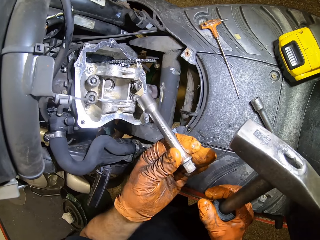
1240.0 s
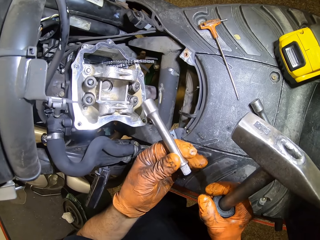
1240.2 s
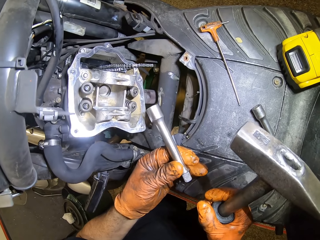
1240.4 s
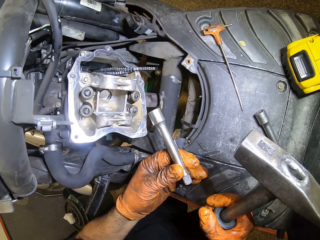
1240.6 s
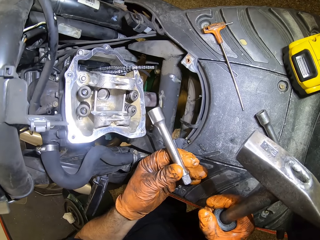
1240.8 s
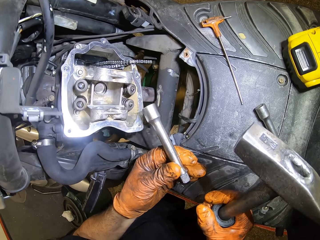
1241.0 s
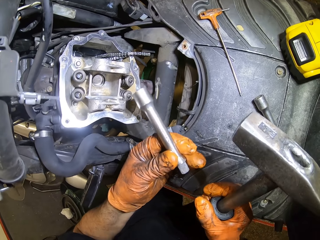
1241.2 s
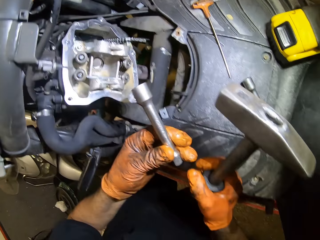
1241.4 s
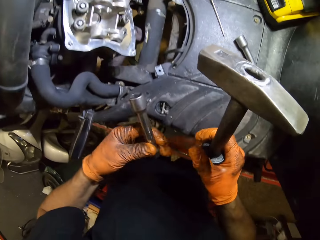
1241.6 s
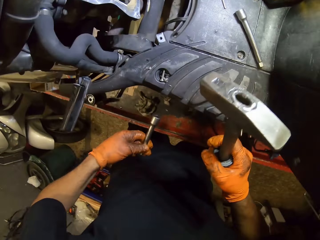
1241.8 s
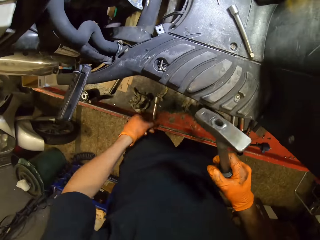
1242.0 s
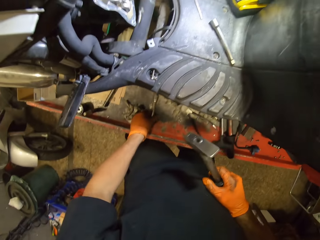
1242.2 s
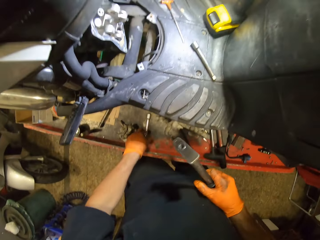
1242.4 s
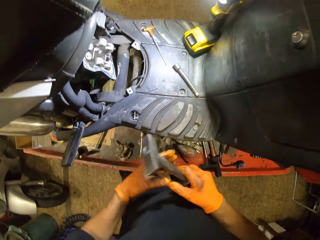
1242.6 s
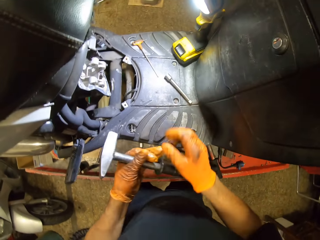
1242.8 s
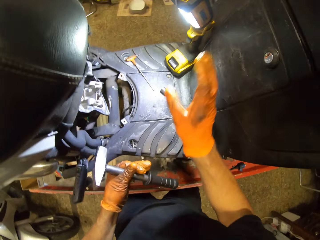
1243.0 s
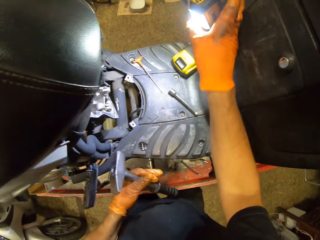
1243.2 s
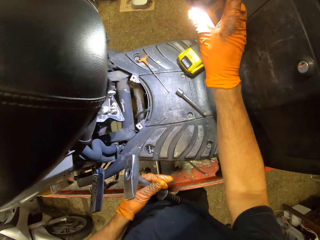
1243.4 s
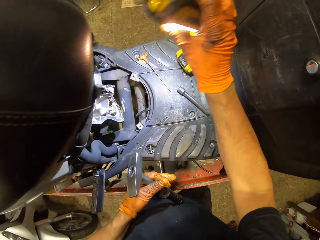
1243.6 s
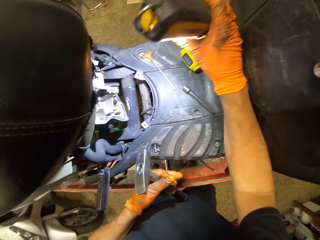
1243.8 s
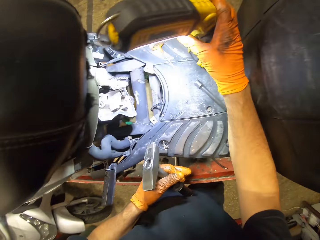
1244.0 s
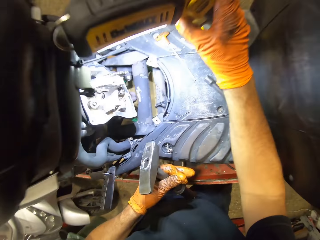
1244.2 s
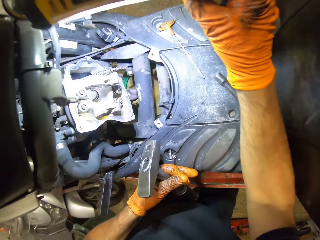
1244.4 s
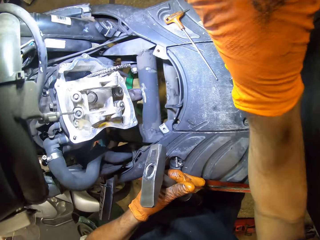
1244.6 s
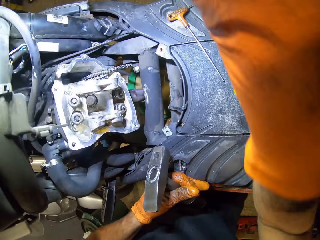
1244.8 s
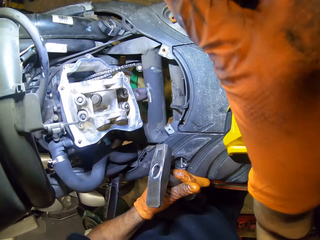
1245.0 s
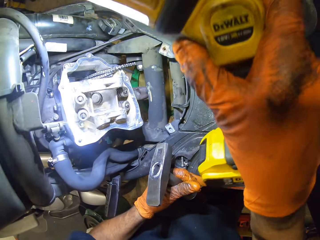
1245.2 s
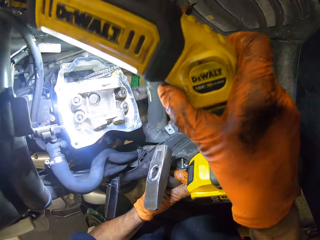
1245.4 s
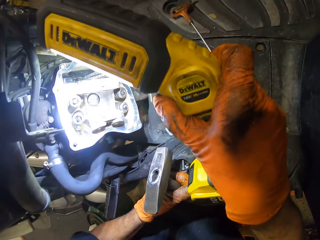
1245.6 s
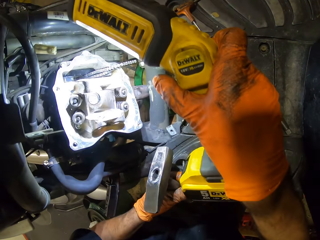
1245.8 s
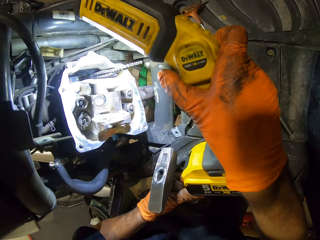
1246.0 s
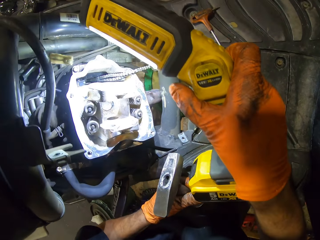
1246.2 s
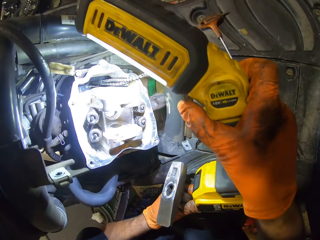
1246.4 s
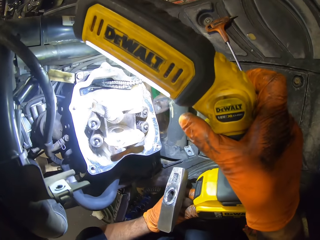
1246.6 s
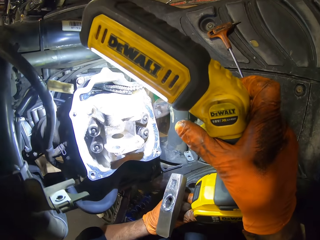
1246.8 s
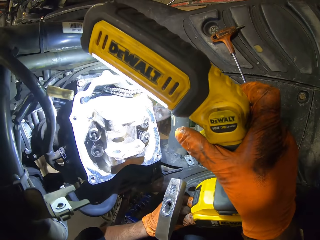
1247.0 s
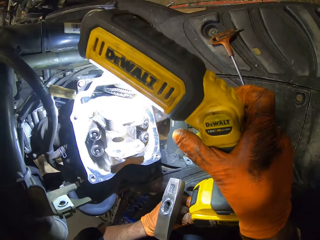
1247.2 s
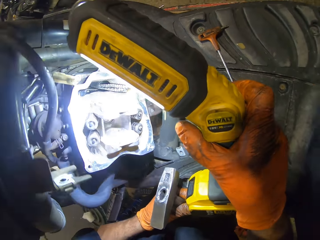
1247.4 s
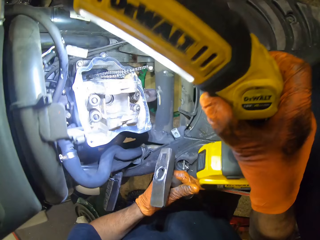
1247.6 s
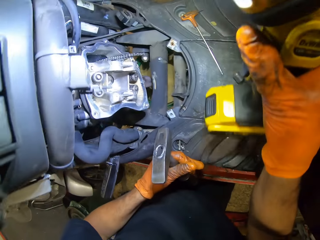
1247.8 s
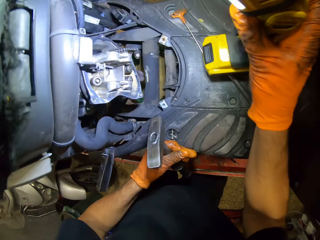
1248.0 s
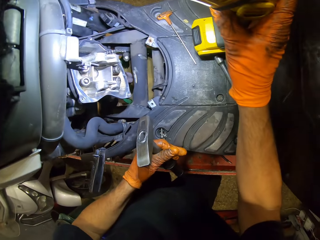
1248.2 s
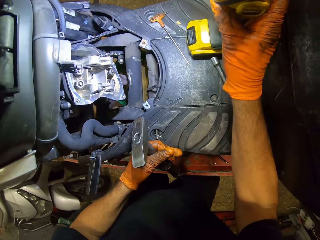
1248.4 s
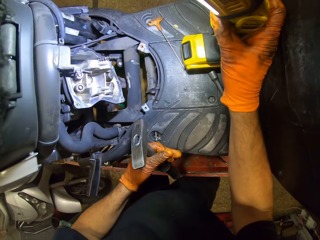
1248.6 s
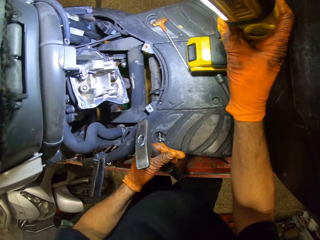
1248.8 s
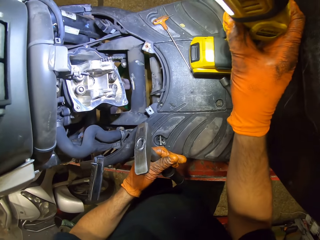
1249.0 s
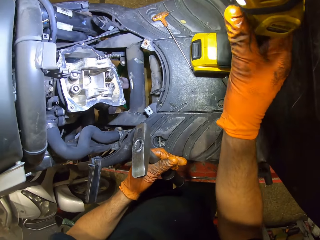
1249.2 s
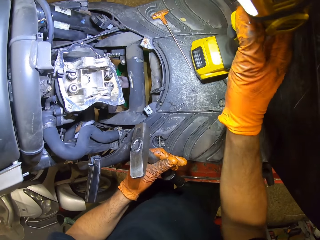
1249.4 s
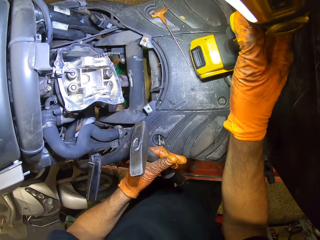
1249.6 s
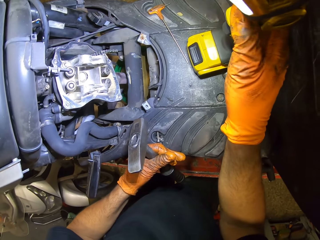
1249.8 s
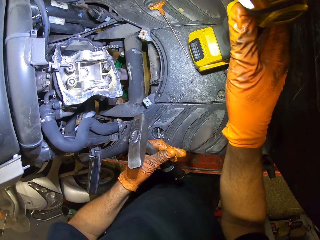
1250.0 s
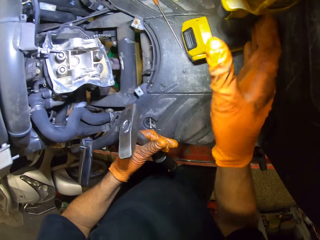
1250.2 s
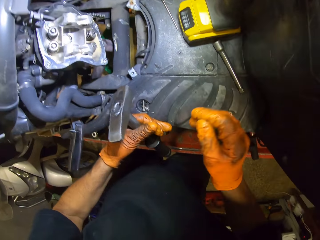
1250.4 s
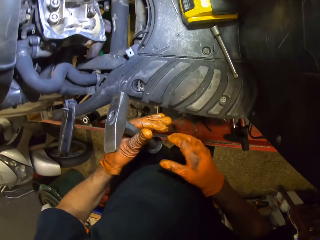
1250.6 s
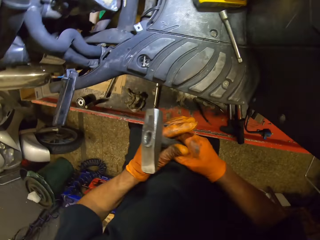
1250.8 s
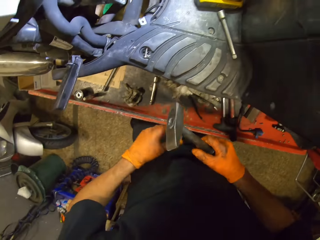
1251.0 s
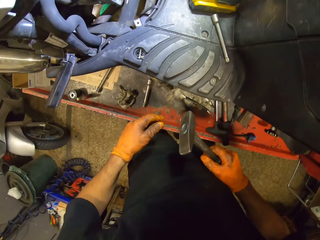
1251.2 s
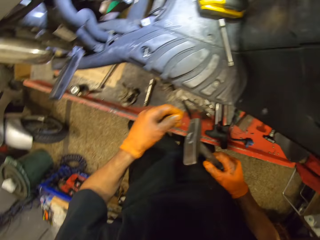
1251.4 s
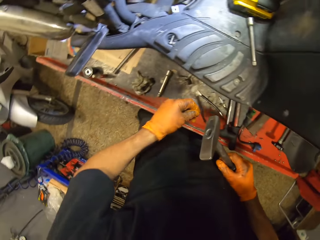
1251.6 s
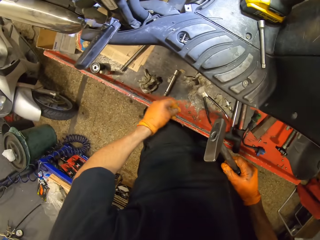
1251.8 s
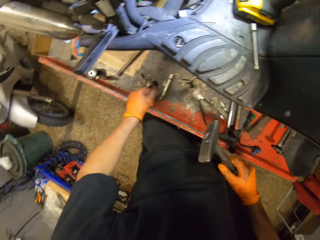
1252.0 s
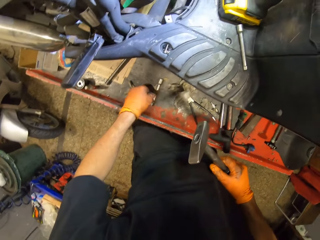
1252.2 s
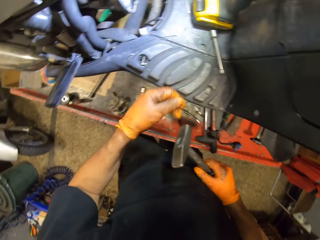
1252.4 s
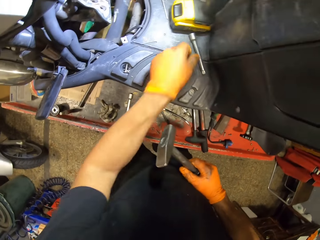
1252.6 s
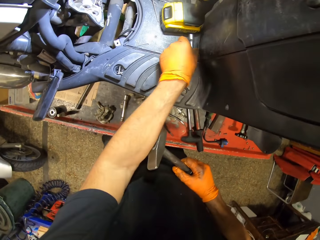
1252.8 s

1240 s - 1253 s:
The camera wearer drops the spanner in his gloved left hand on the work table. He transfers the hammer from his gloved right hand to his gloved left hand. He adjusts the lamp on the motorcycle with his gloved right hand. He lifts the lamp on the motorcycle with his gloved right hand. He drops the lamp on the motorcycle with his gloved right hand. He transfers the hammer from his gloved left hand to his gloved right hand.

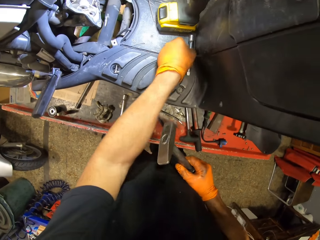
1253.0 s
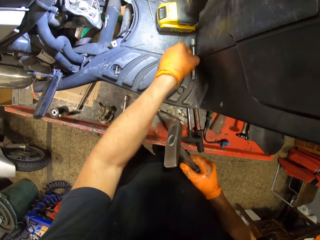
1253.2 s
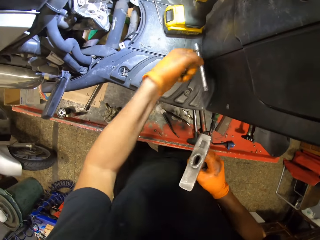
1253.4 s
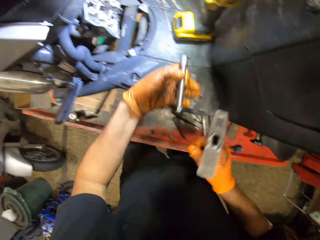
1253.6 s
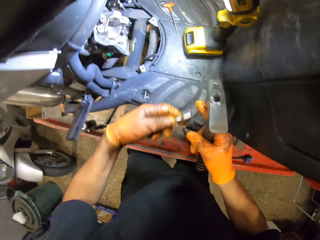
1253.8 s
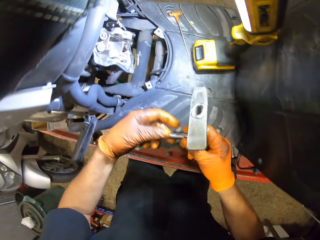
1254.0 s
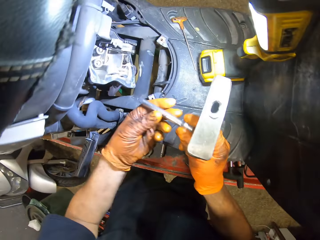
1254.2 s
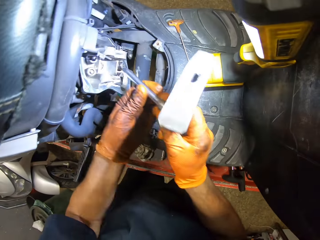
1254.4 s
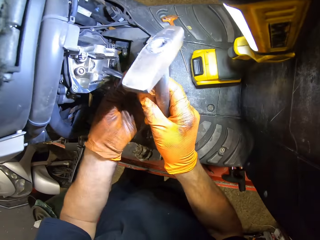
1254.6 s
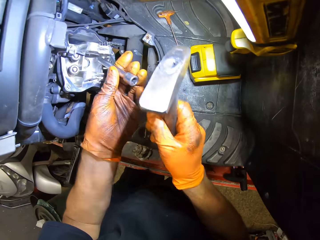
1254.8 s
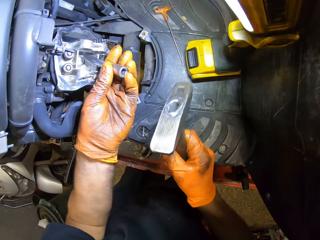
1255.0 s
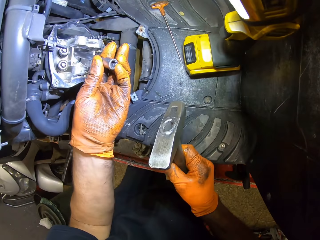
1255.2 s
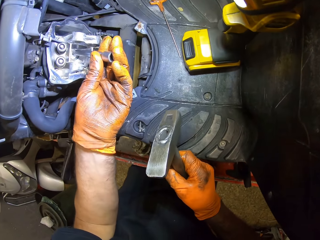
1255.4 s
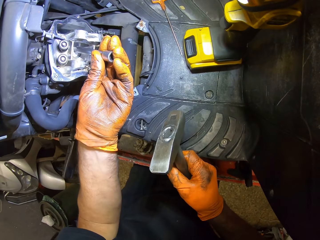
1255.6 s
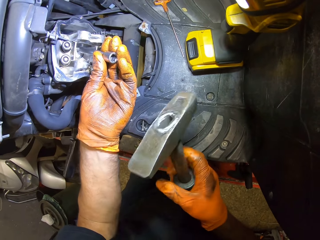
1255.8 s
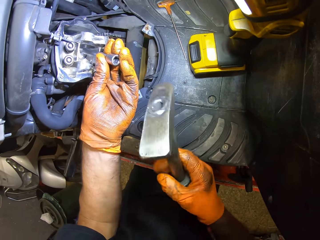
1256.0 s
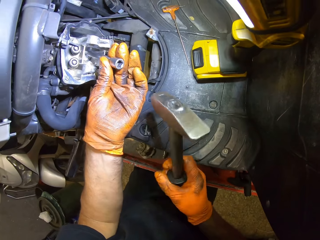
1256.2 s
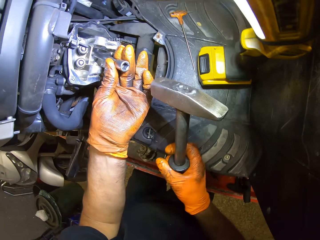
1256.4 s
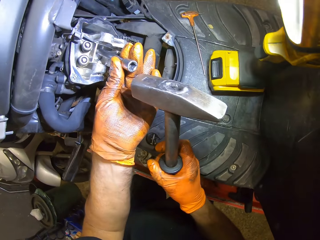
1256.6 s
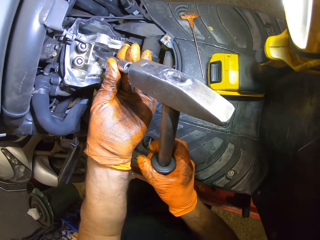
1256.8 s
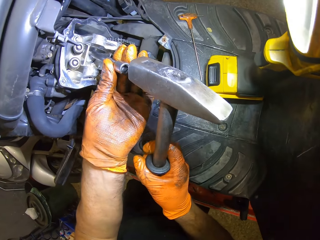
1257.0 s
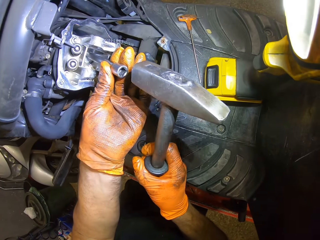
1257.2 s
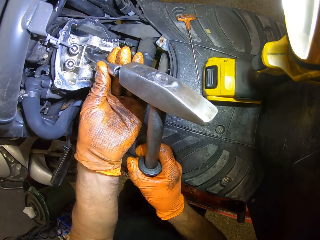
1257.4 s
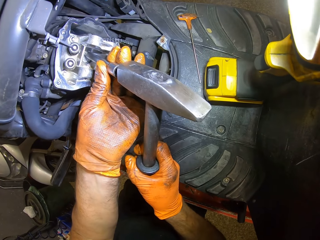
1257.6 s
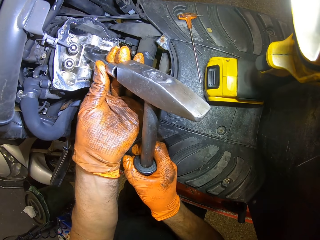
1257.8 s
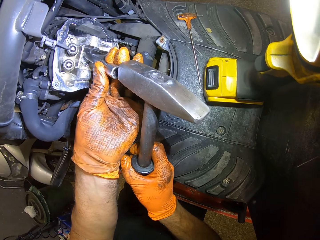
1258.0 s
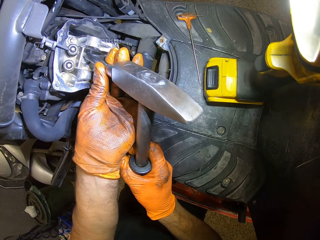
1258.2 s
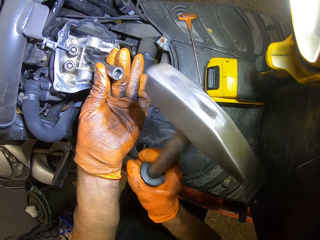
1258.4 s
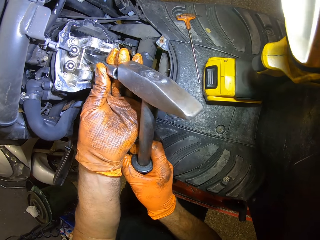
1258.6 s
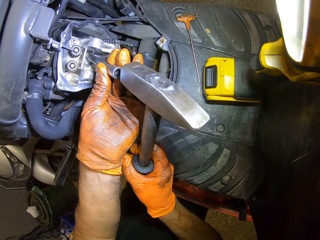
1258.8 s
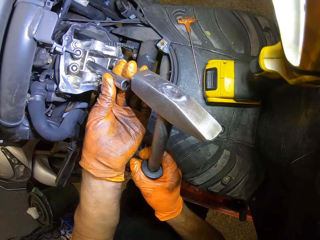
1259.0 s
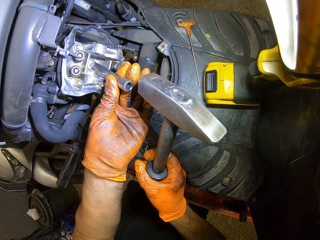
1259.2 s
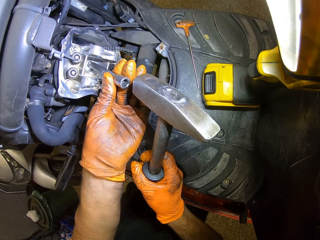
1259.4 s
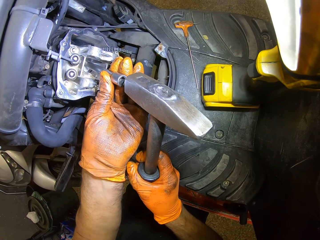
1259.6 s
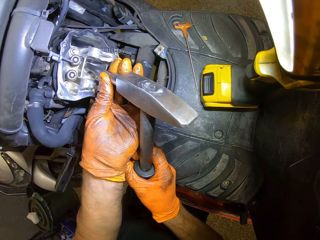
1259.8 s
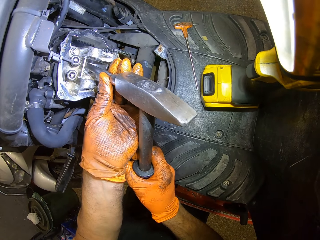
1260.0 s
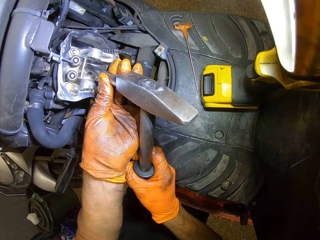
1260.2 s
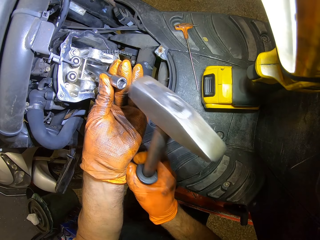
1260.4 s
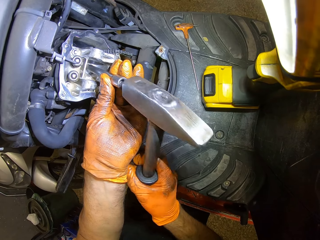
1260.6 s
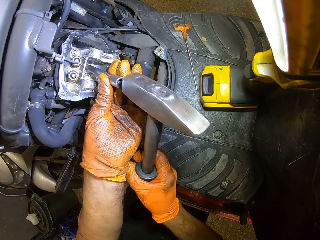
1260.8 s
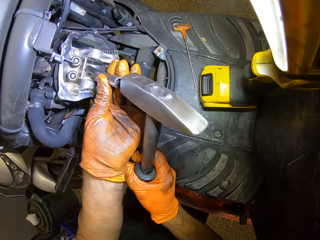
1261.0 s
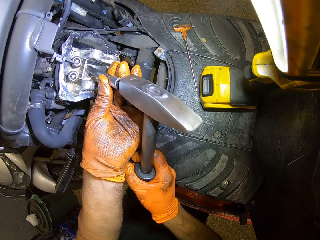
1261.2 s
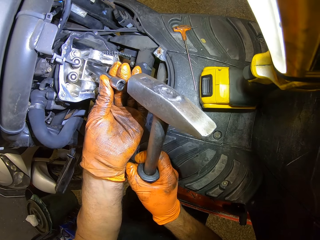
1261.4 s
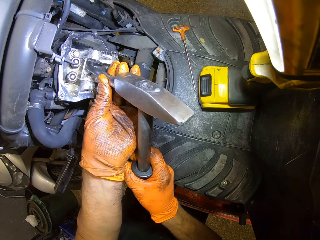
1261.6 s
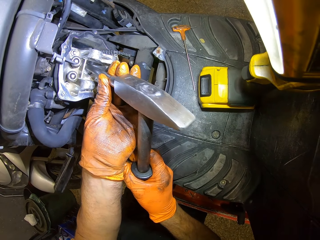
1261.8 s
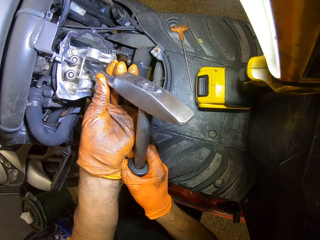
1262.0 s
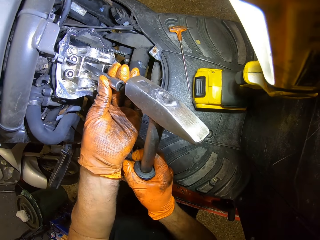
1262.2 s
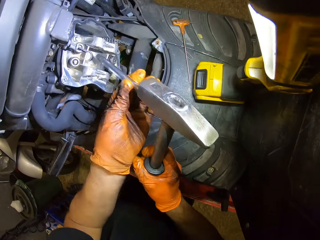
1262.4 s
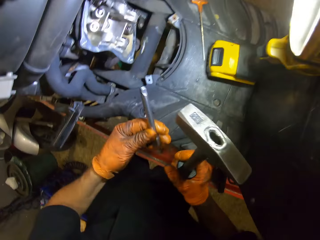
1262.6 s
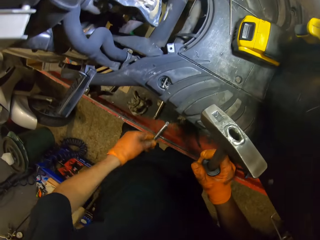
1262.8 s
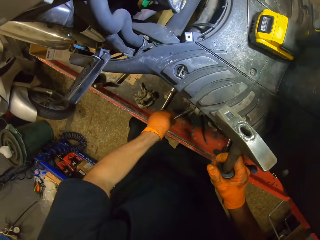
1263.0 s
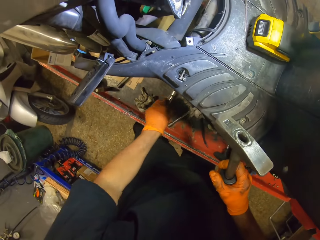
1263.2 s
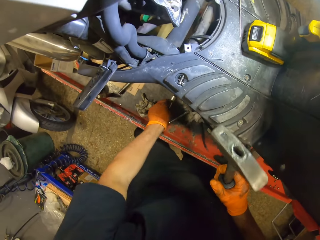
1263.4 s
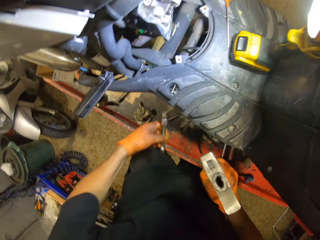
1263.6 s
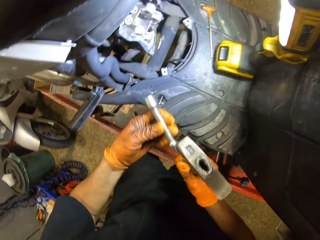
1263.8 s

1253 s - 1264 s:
The camera wearer picks up a spanner on the motorcycle with his gloved left hand. He holds the spanner with both gloved hands. He places the spanner in the engine block with both gloved hands. He holds the spanner with his gloved left hand in the engine block. He hammers the spanner in his gloved left hand into the engine block with the hammer in his gloved right hand. He drops the spanner in his gloved left hand on the work table. He picks up a spanner on the work bench with his gloved left hand.
